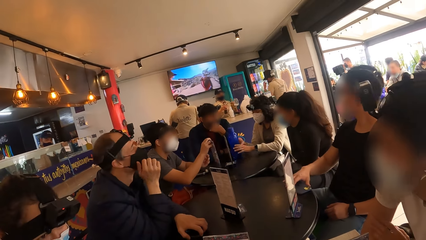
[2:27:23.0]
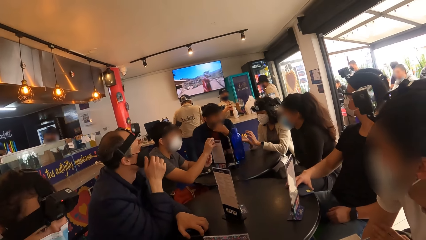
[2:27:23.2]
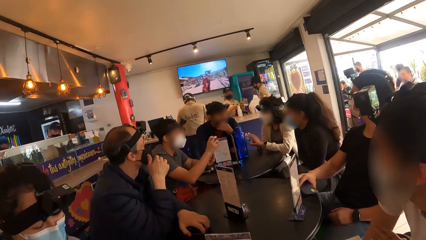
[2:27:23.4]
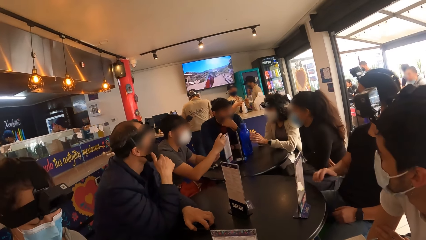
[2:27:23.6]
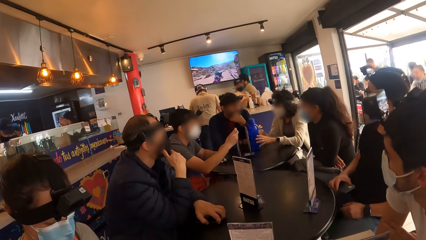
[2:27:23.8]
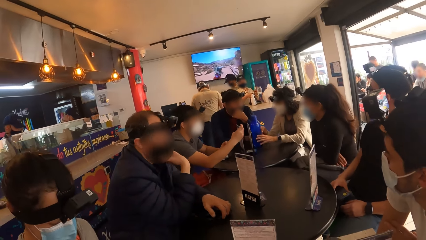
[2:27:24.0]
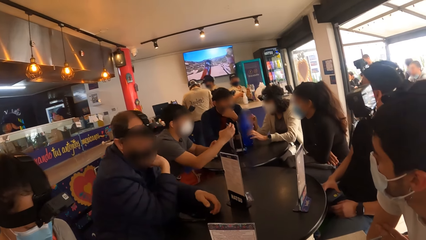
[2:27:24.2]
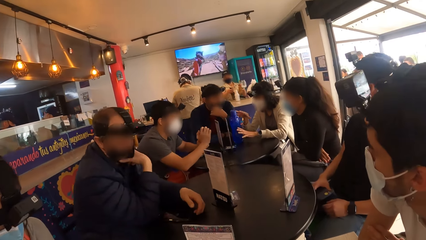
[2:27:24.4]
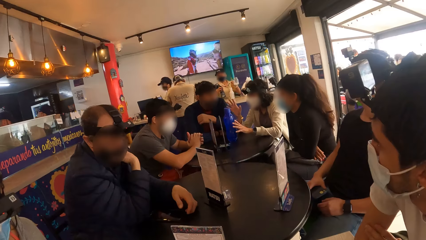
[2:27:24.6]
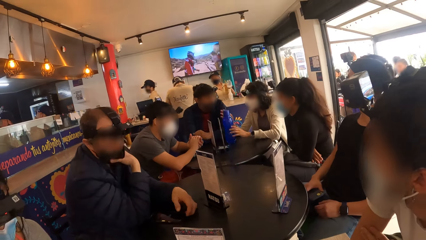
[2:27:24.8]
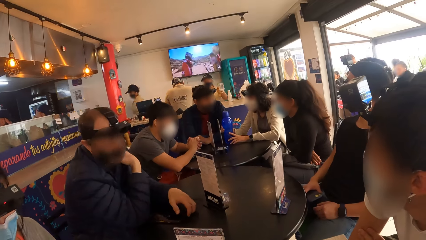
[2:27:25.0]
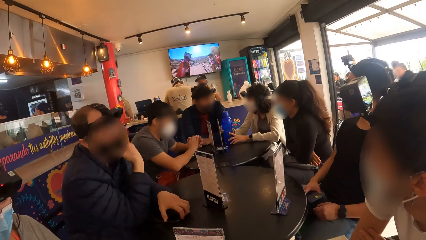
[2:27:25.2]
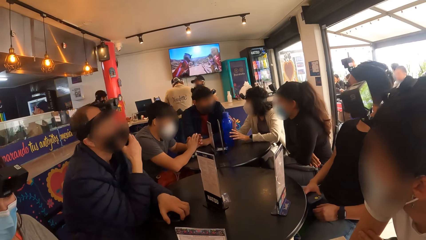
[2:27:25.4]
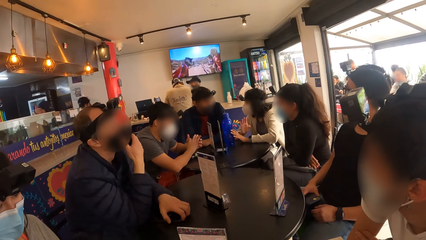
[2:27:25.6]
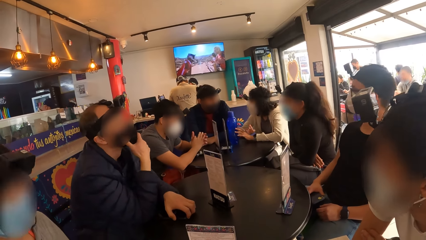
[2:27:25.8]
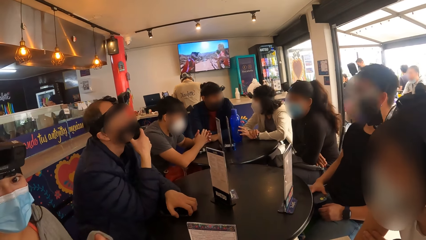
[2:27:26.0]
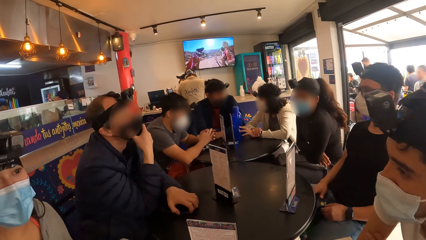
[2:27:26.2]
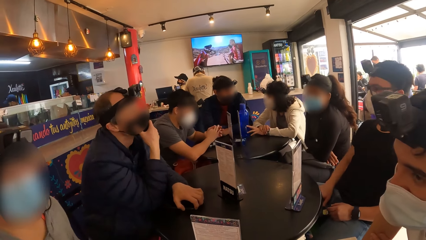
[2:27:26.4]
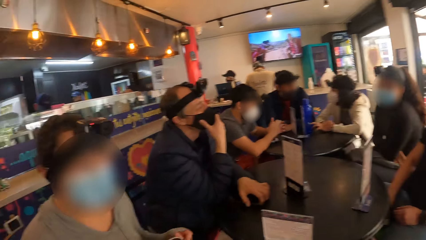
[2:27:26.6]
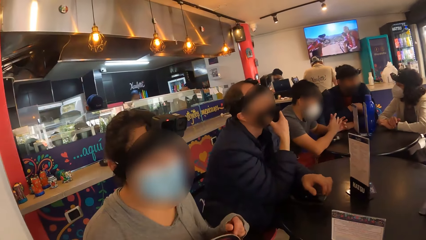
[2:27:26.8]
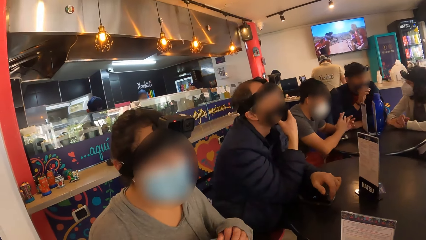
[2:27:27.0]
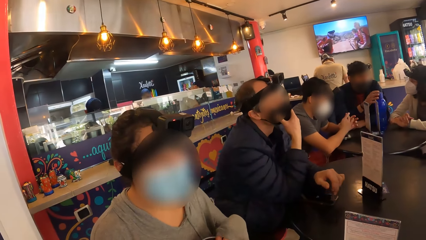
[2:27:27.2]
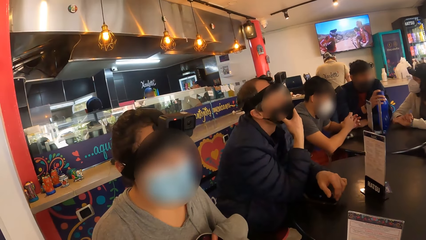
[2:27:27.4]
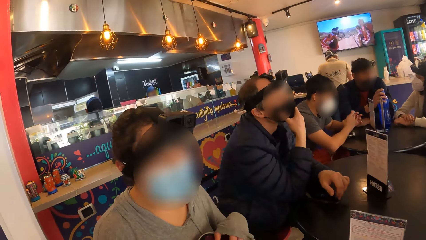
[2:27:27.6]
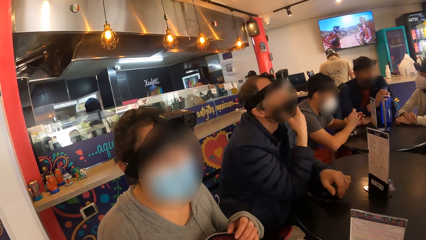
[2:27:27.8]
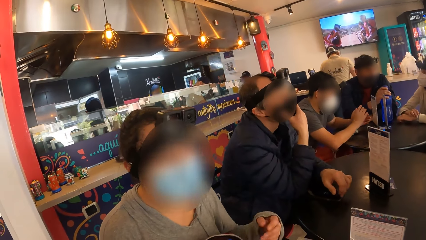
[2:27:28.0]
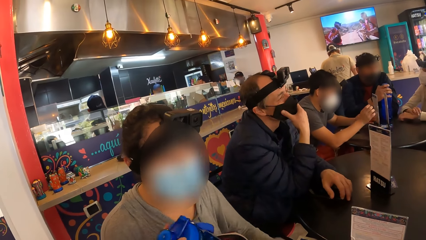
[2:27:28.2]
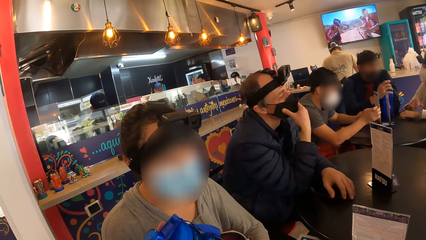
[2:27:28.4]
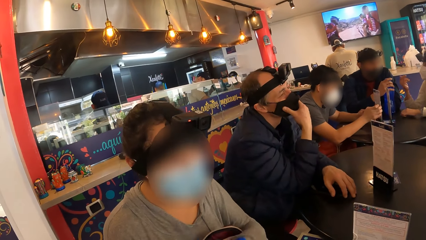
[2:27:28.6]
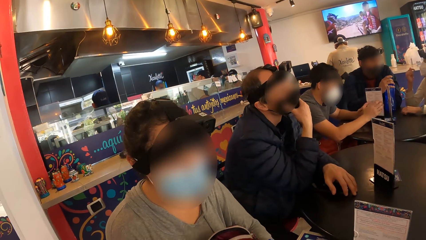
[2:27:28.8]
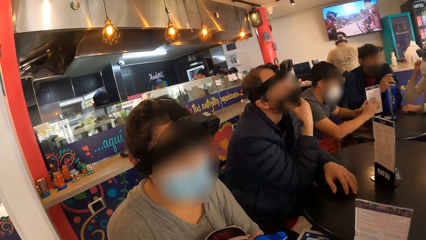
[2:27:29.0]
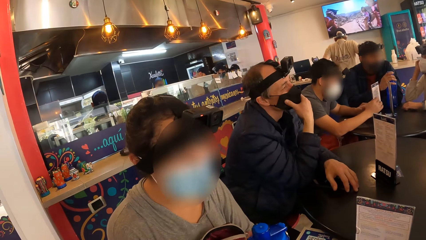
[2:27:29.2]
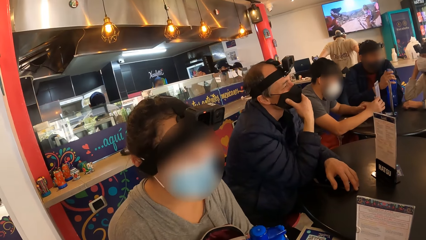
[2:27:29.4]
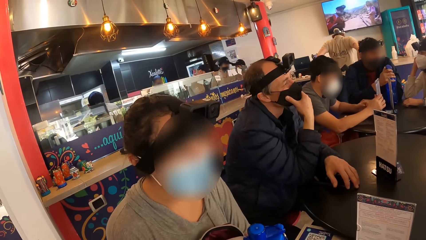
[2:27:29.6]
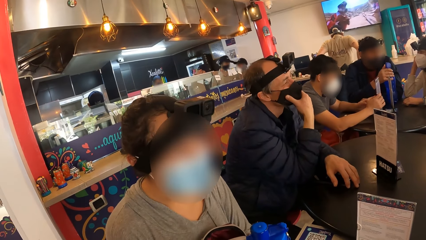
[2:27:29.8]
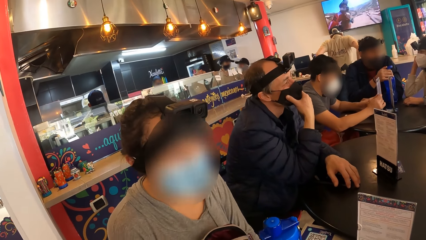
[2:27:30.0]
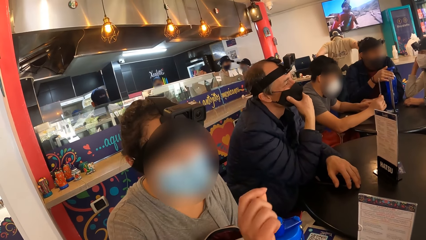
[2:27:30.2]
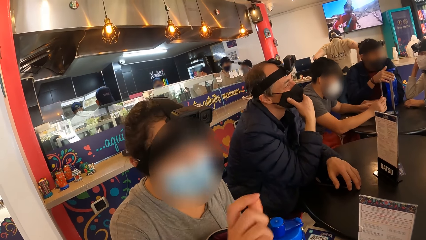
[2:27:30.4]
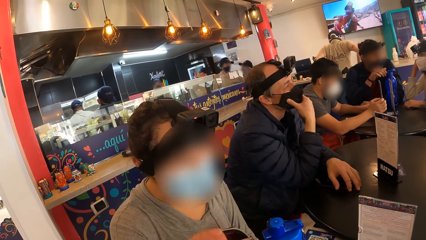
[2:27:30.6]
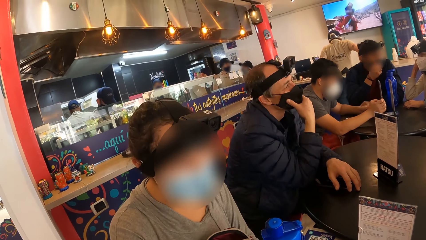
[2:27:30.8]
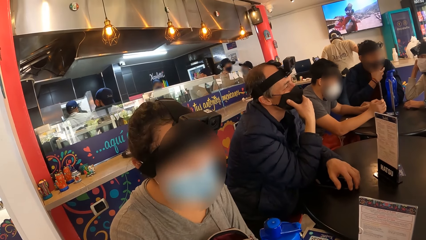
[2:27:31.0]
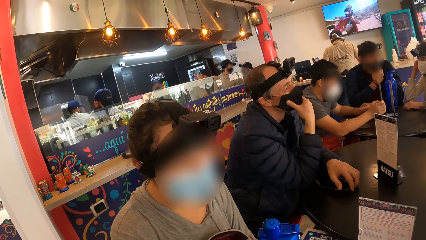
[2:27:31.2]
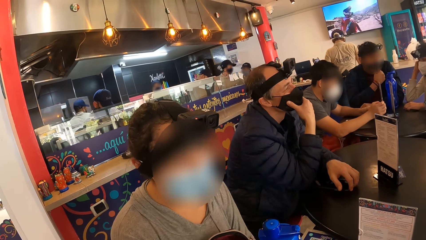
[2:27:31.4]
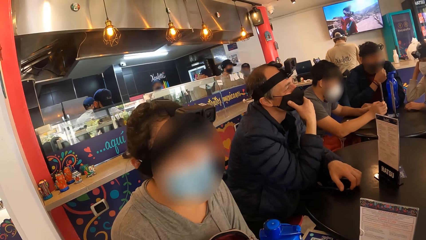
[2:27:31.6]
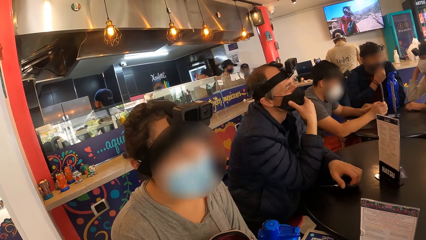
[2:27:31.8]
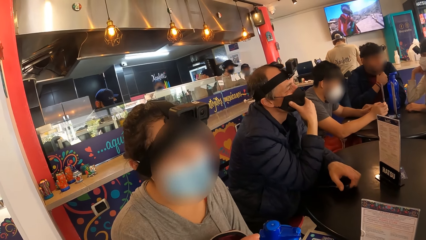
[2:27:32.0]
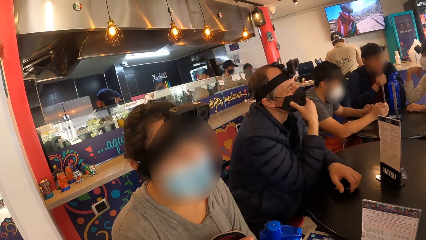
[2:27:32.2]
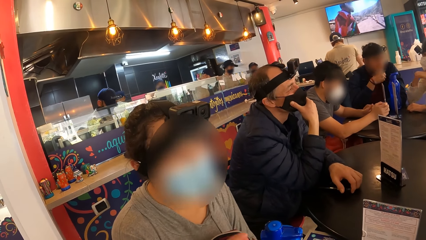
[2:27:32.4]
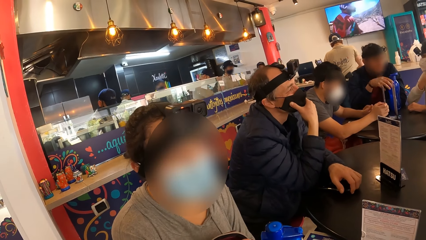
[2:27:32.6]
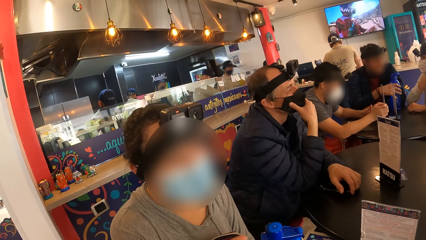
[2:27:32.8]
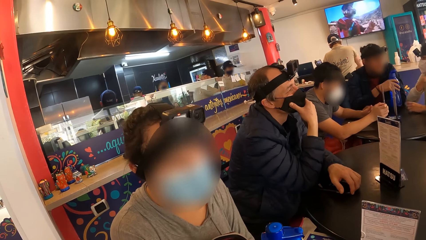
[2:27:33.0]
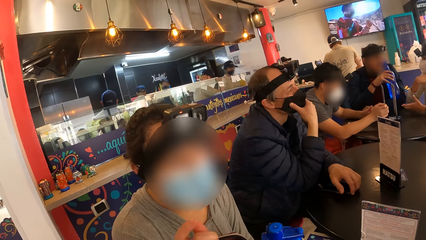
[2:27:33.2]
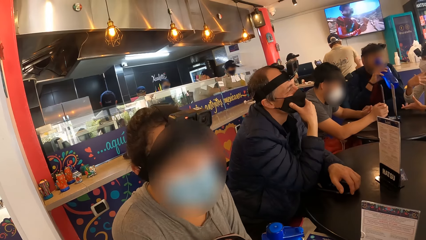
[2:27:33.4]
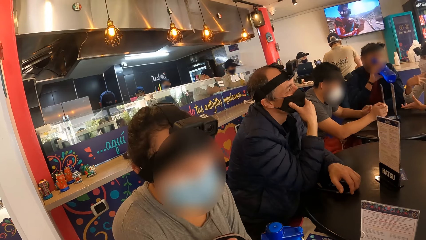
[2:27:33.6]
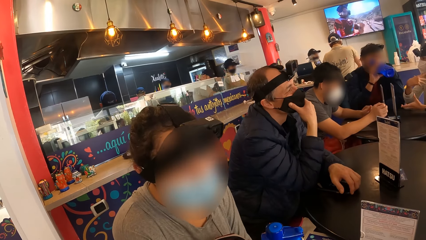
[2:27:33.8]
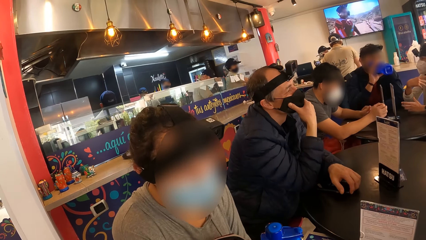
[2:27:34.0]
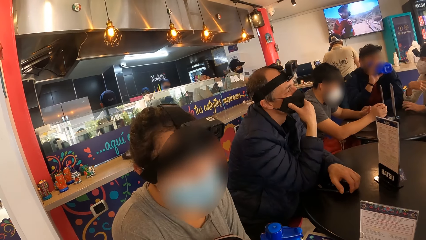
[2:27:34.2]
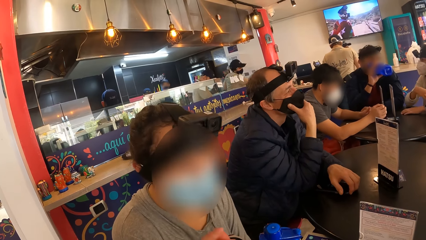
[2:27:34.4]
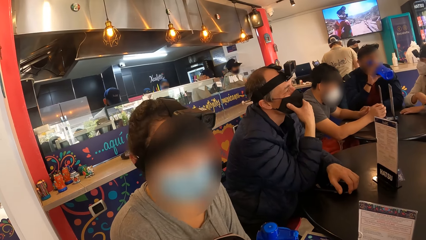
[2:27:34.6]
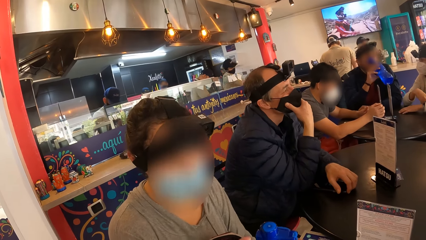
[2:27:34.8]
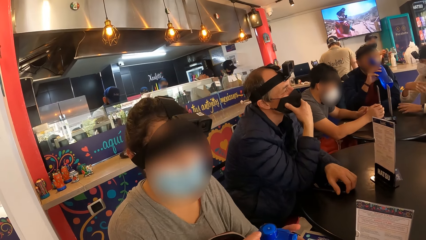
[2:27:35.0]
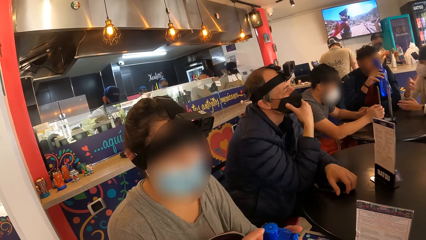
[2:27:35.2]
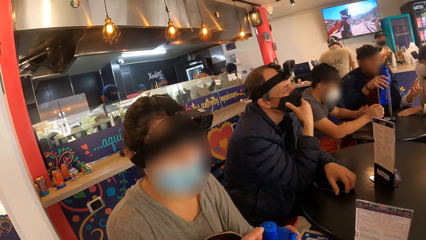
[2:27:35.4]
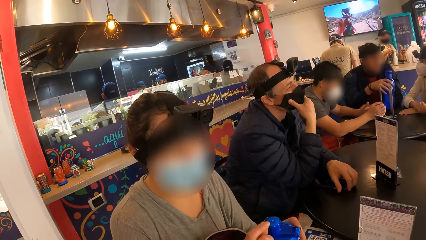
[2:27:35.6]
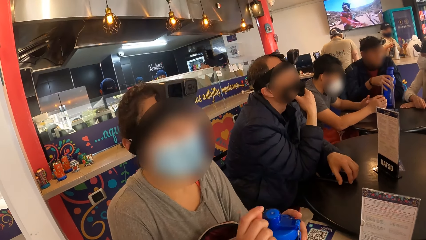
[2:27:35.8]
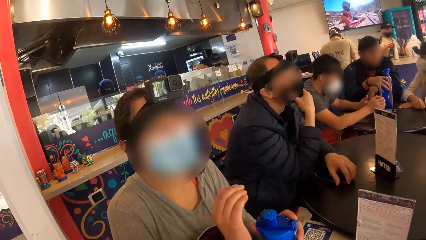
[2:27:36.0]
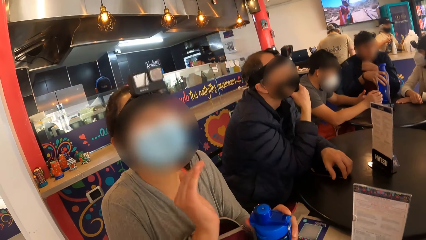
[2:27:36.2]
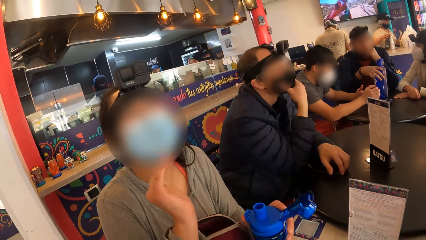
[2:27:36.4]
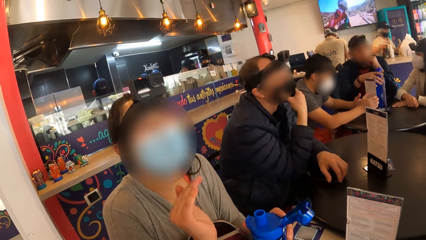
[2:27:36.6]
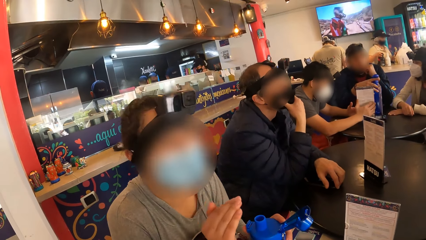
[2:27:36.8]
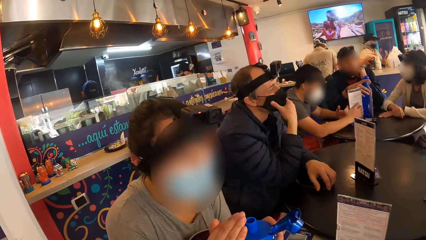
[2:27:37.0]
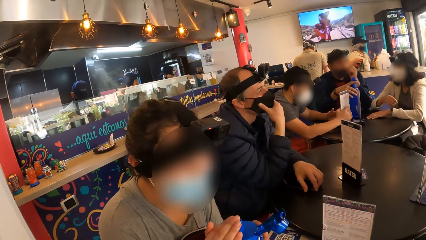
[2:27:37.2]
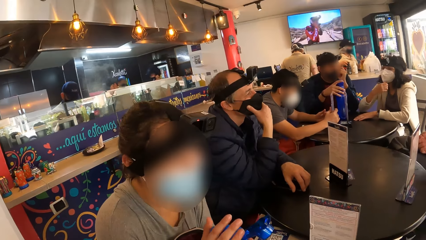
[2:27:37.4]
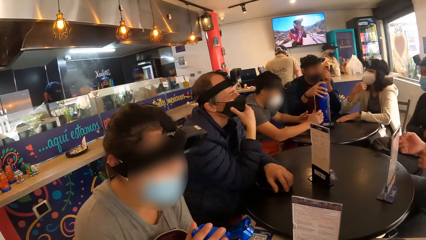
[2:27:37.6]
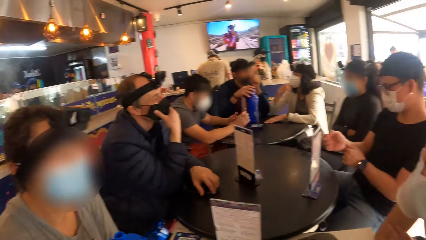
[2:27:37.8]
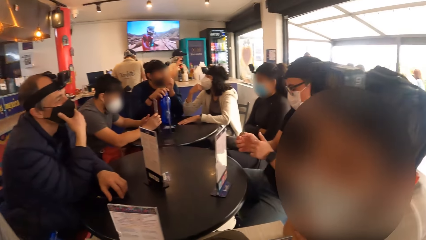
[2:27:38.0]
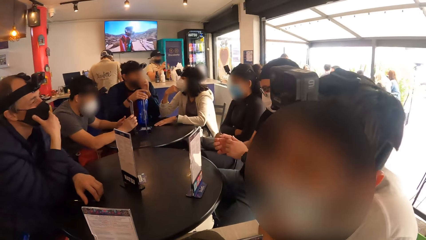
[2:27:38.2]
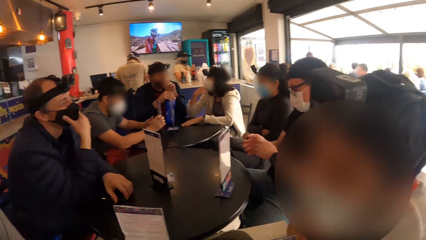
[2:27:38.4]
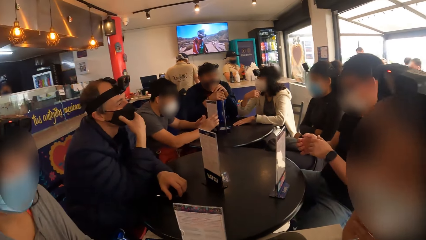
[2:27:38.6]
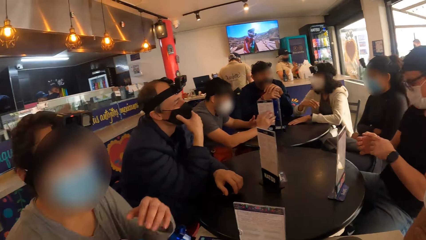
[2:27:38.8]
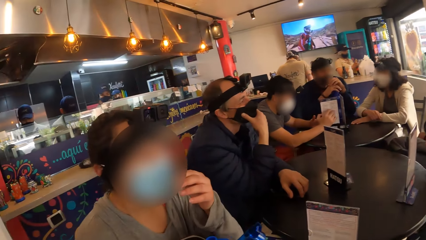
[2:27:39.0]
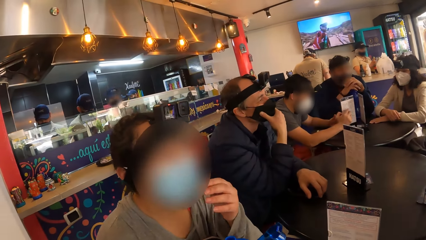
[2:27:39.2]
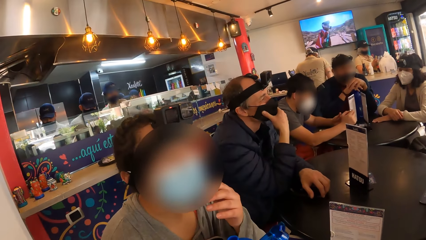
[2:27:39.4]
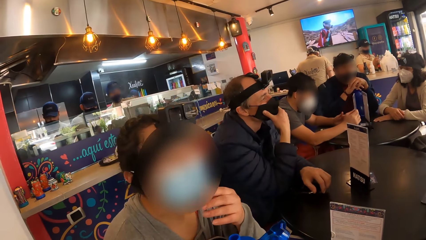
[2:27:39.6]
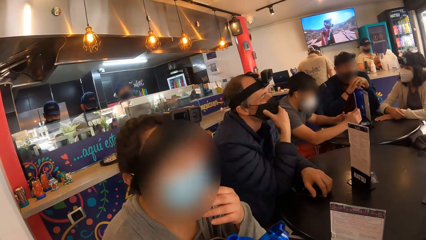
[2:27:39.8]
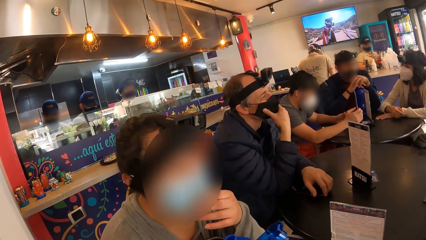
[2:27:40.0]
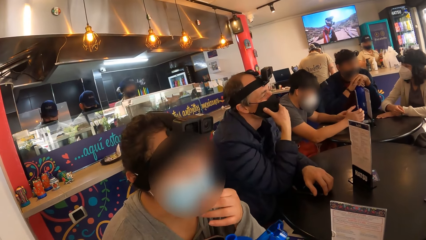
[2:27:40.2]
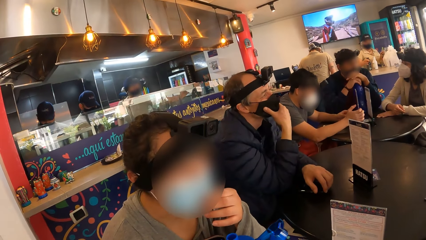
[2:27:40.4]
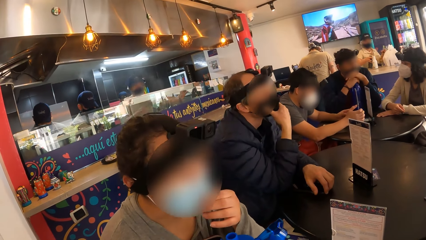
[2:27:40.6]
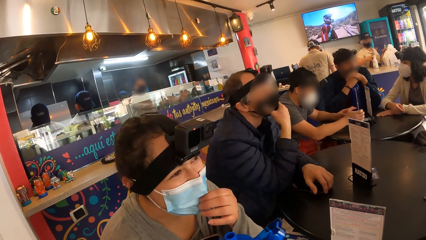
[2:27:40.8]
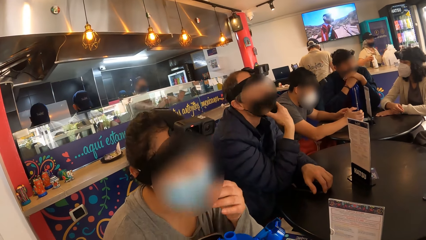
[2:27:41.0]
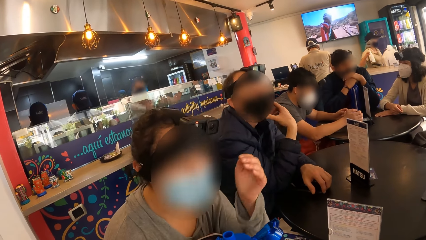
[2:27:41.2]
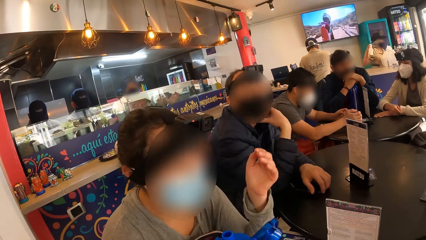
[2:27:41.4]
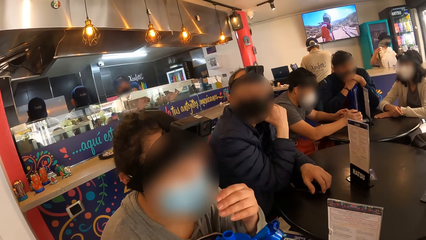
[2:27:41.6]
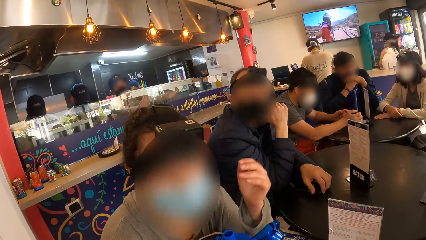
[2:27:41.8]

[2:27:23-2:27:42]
The woman converses with the camera wearer and the man. The woman picks up a bottle and opens the water bottle on the table with her left hand.
